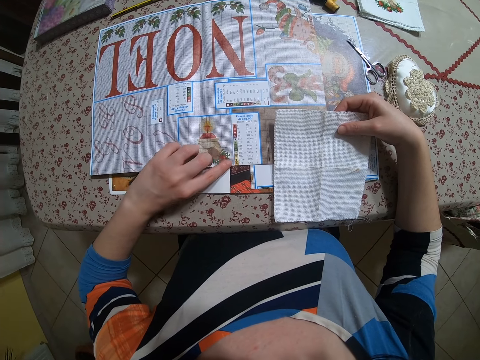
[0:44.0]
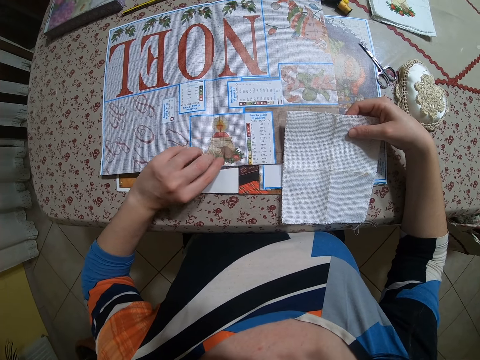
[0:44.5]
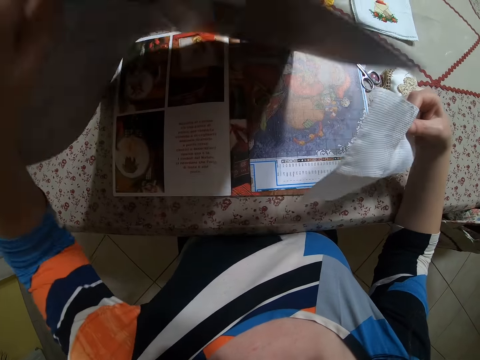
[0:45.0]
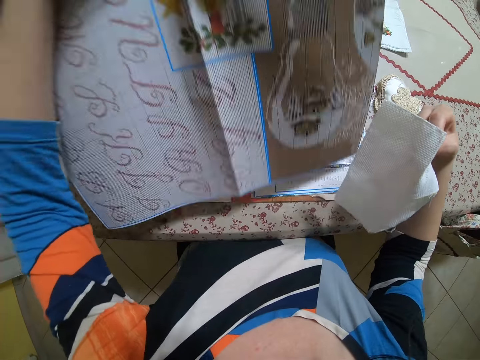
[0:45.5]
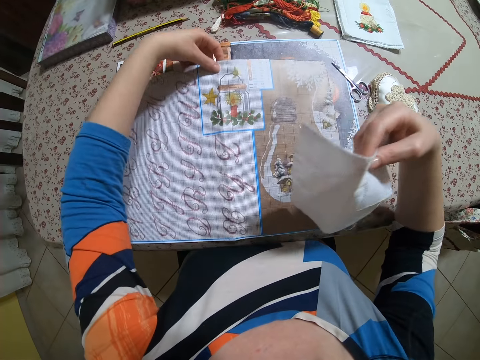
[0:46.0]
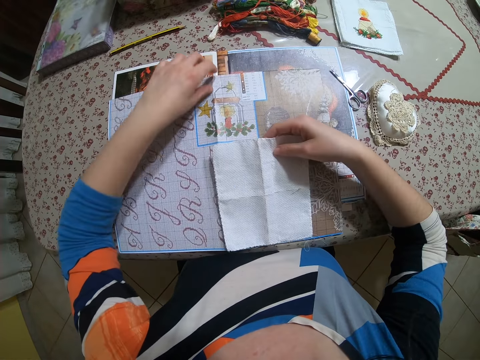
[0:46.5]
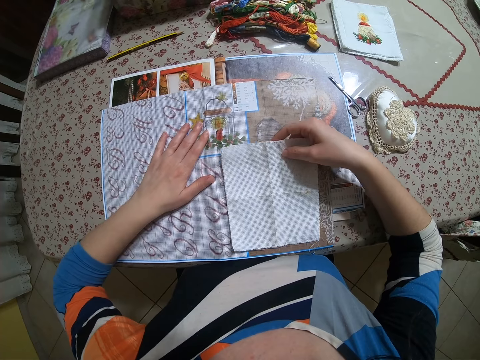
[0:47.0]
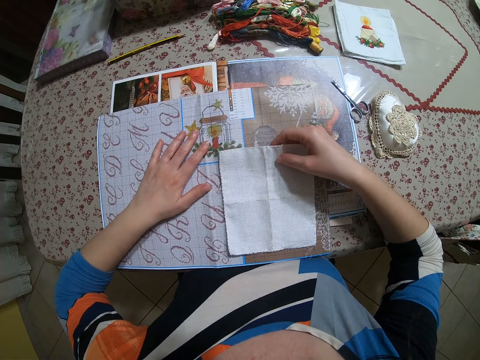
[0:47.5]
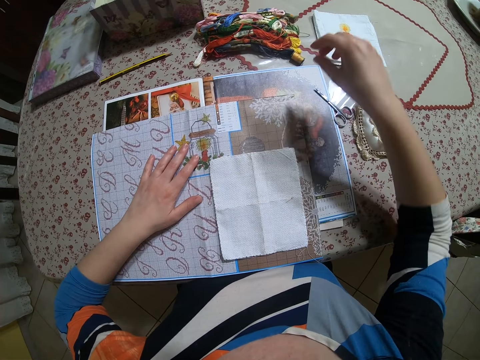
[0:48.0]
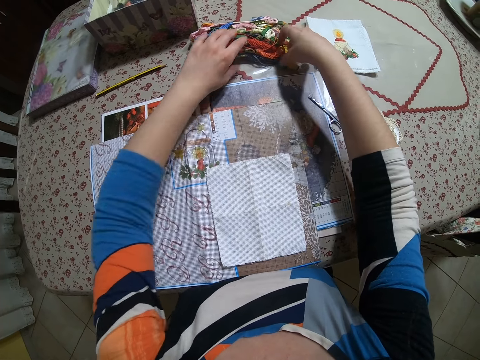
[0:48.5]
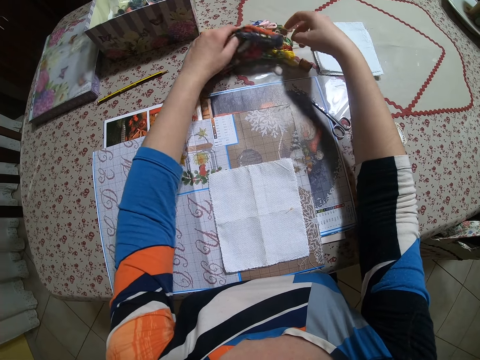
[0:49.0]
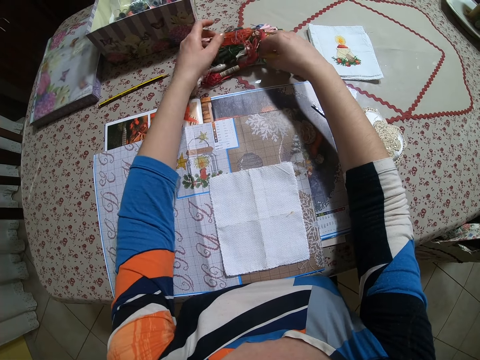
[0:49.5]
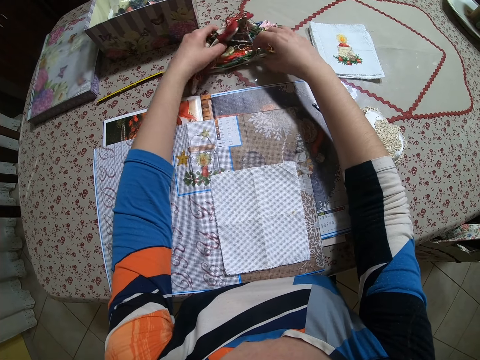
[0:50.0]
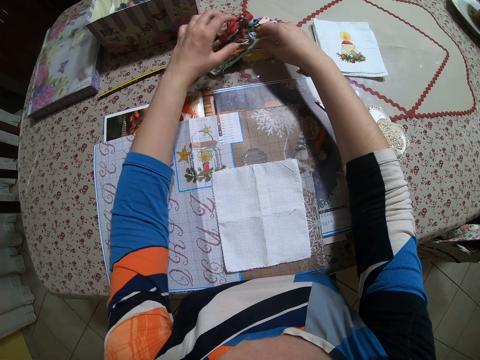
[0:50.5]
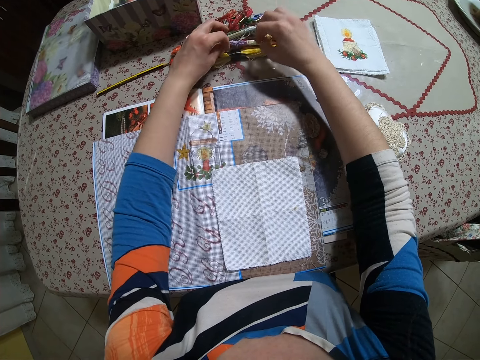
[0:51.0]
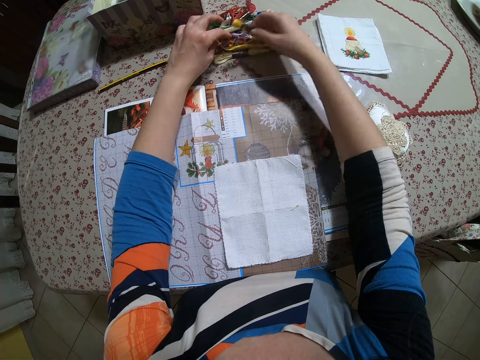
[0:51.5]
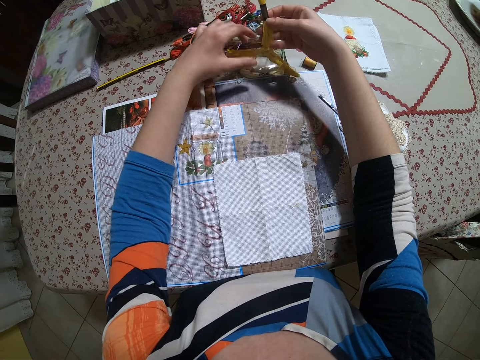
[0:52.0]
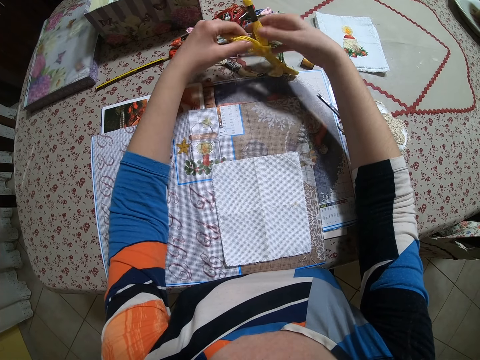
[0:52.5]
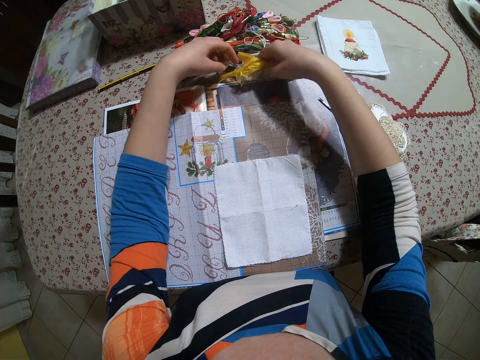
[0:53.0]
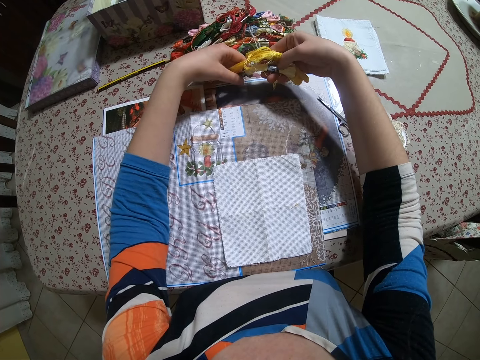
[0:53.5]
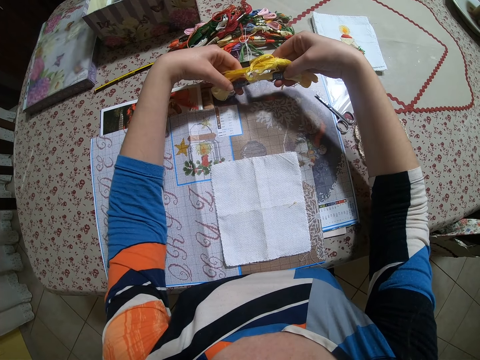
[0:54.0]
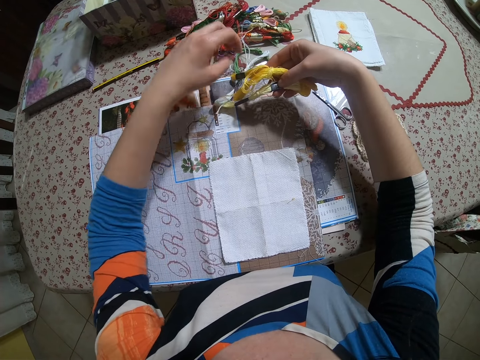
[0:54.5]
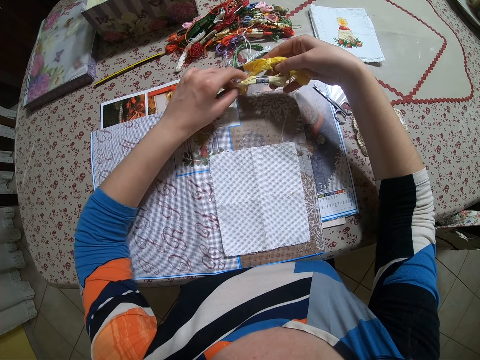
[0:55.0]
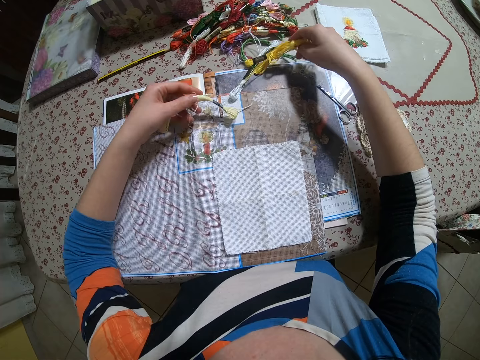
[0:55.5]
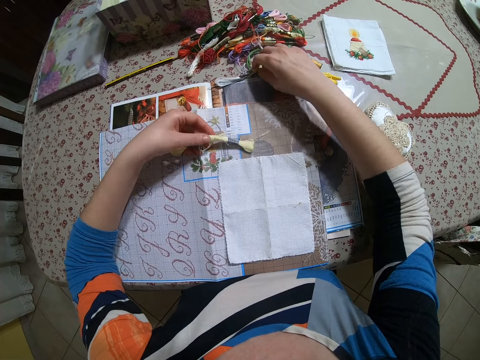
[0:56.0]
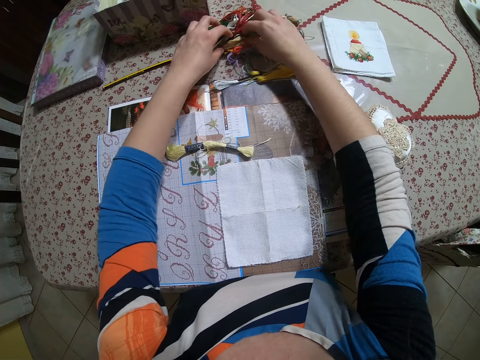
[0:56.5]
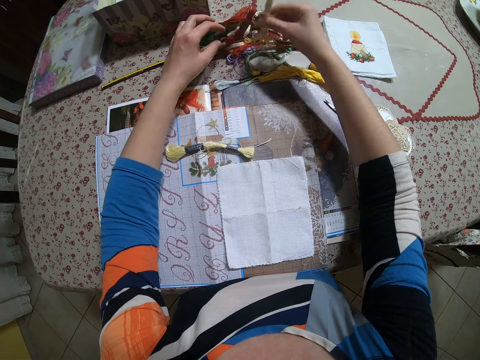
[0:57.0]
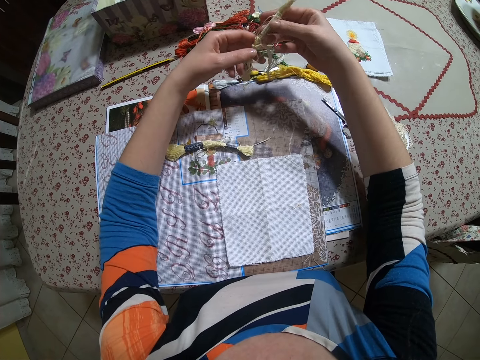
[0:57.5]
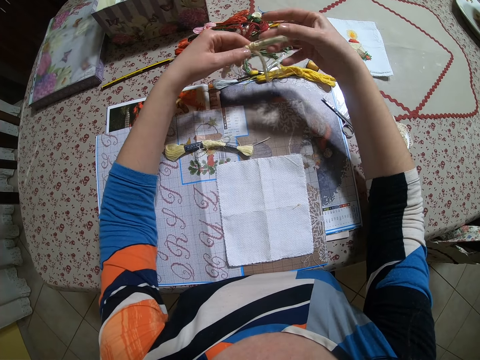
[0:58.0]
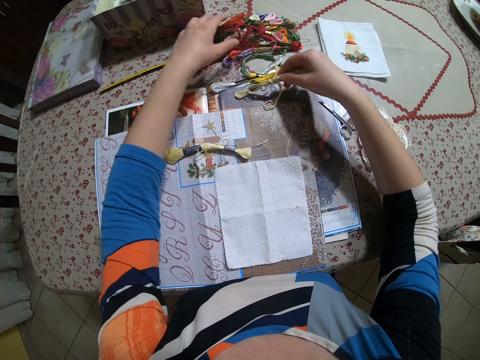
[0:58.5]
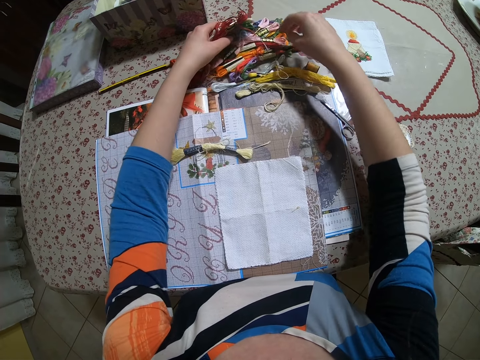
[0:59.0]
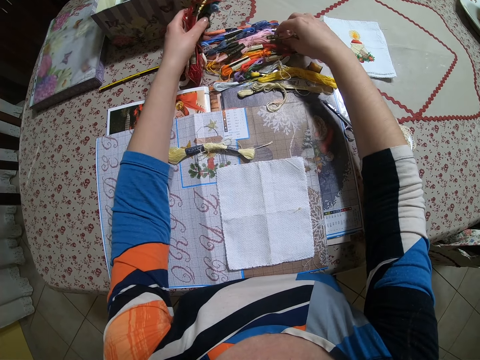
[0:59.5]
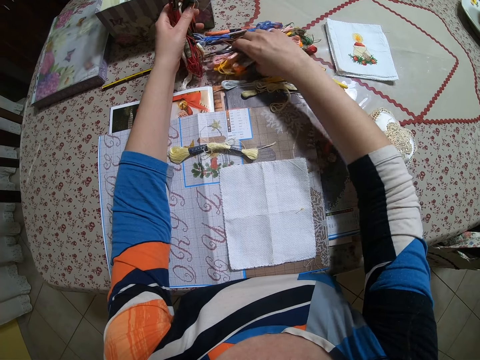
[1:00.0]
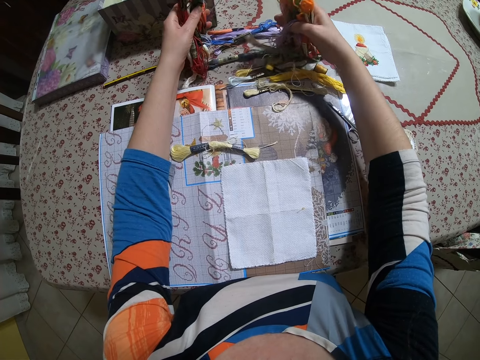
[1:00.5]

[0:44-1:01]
The camera wearer lifts the piece of cloth from the table with her right hand. She lifts and turns over the table mat with her left hand. She places the piece of cloth on the table with her right hand. She lifts some thread from the table with both hands. She transfers a bundle of thread from her right hand to her left hand. She drops the thread on the table with her right hand. She drops the bundle of thread on the table with her left hand. She lifts the bundle of thread from the table with her right hand. She holds the bundle of thread with both hands. She lifts some thread from the table with her left hand. She drops the bundle of thread on the table with her right hand. She lifts some thread from the table with her right hand.

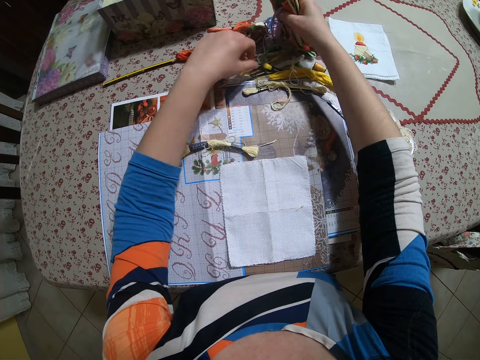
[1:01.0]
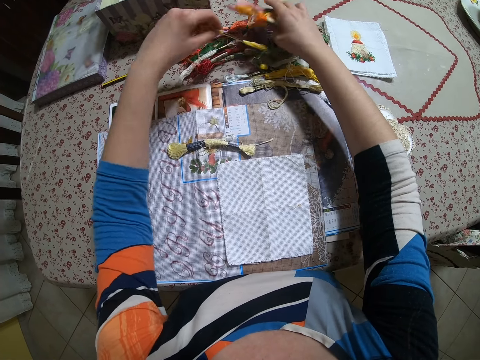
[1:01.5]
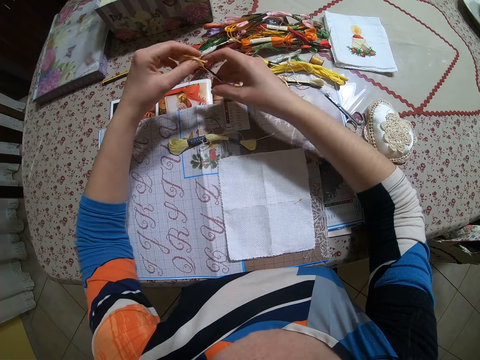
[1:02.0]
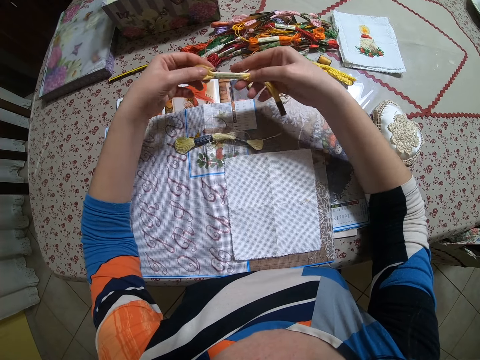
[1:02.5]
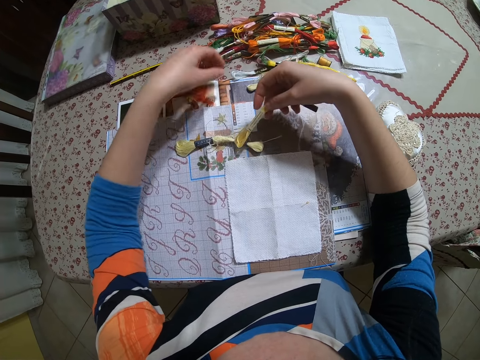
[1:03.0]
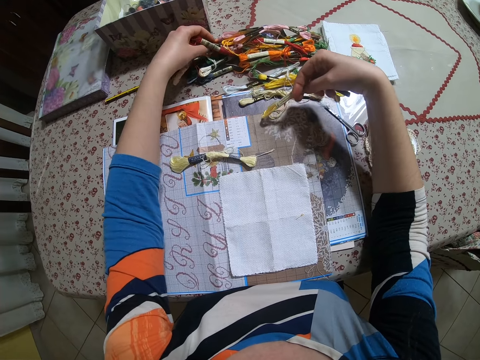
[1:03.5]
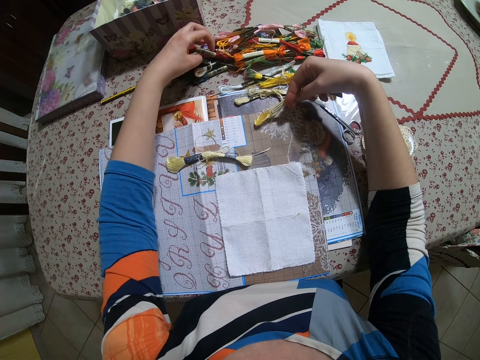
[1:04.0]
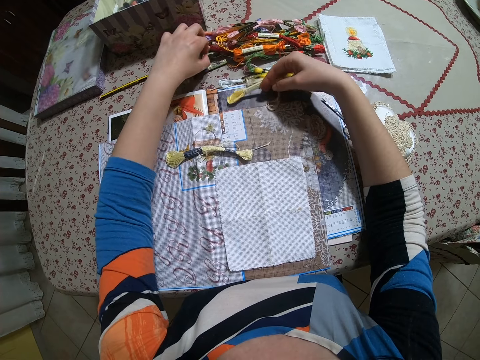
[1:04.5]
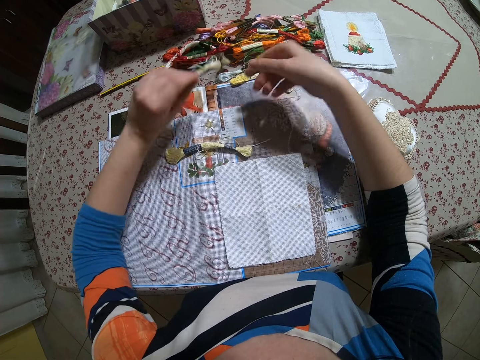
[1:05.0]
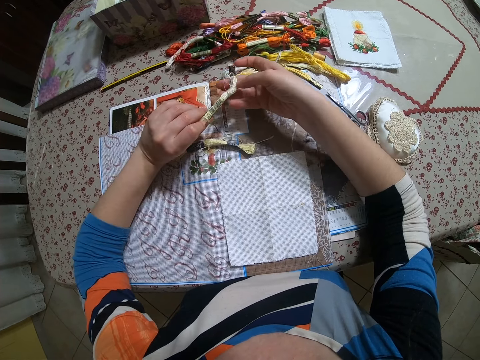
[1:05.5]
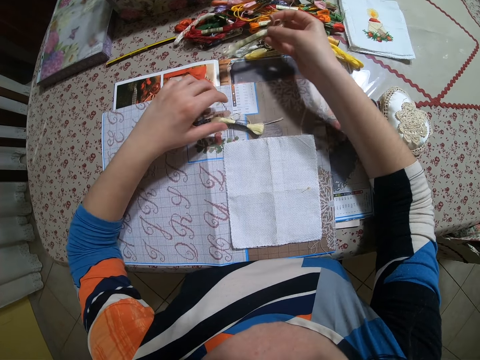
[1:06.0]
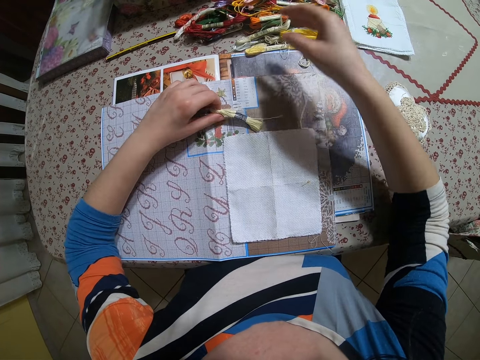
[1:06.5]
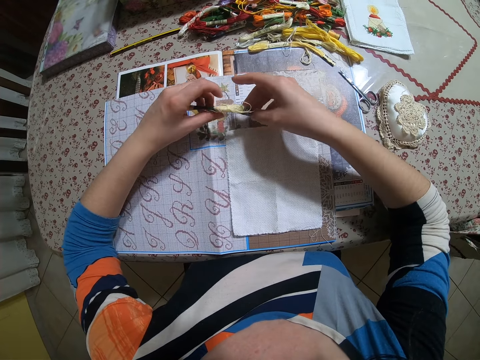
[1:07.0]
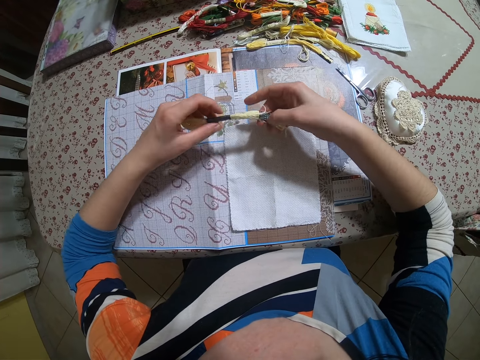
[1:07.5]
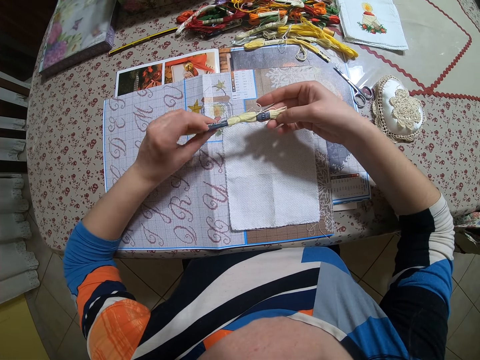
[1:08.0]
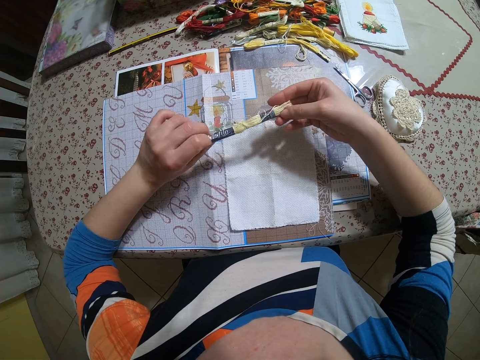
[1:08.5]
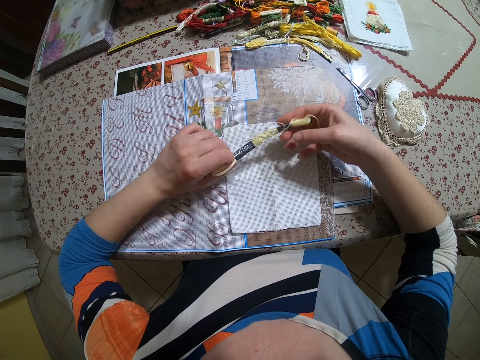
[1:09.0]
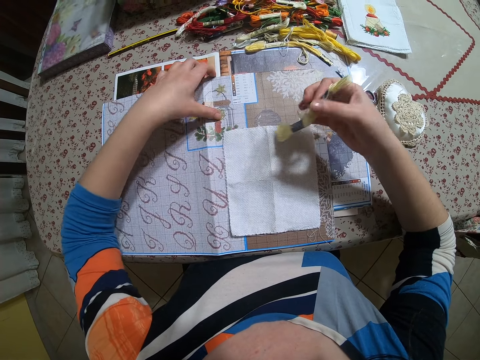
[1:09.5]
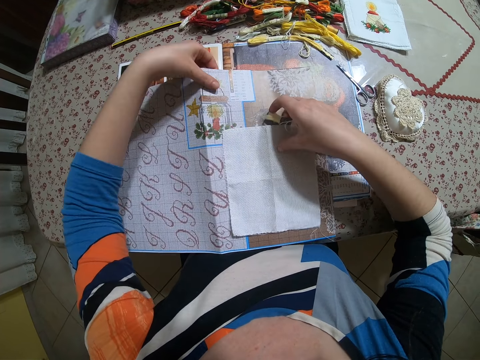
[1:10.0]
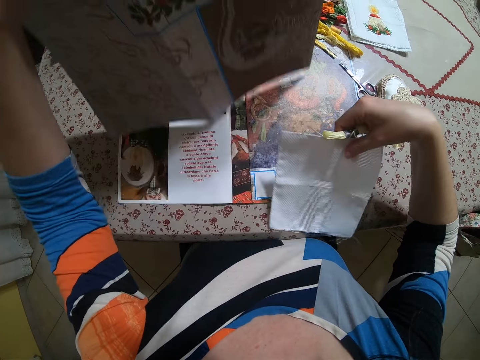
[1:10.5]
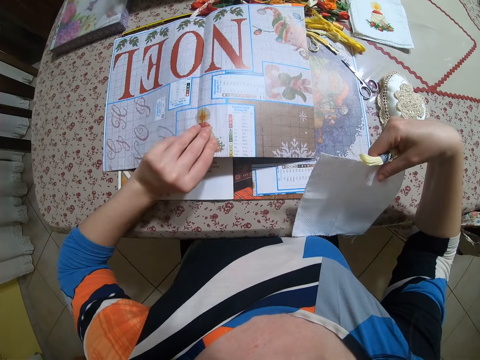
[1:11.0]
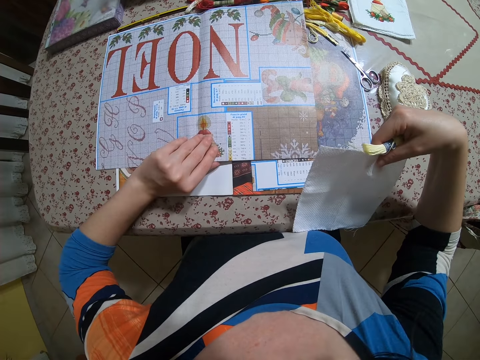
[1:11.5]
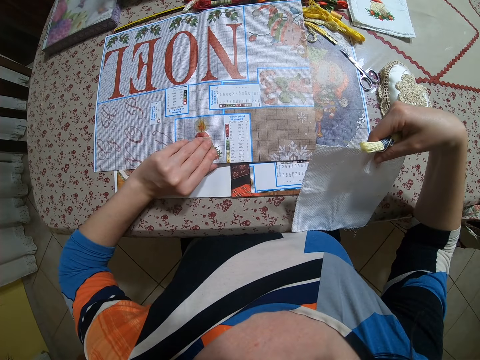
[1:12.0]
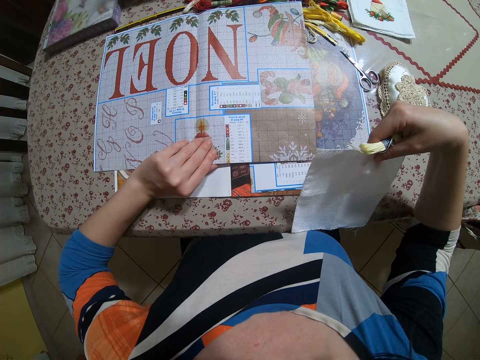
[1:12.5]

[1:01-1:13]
The camera wearer drops the thread on the table with her left hand. She picks up a bundle of thread from the table with her left hand. She drops the thread on the table with her right hand. She holds the bundle of thread with both hands. She picks up the bundle of thread from the table with her left hand. She drops the bundle of thread on the table with her right hand. She holds the bundle of thread with both hands. She drops the bundle of thread on the table with her right hand. She picks up the bundle of thread from the table with her right hand. She holds the bundle of thread with both hands. She turns over the table mat with her left hand. She picks up the piece of cloth from the table with her right hand. She drops the table mat on the table with her left hand.
